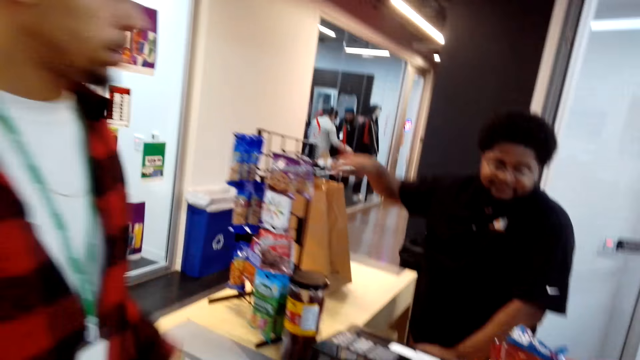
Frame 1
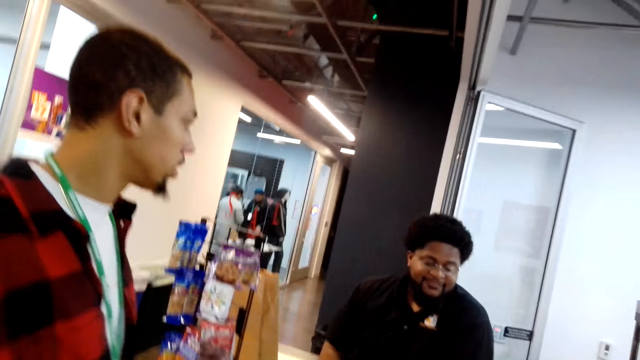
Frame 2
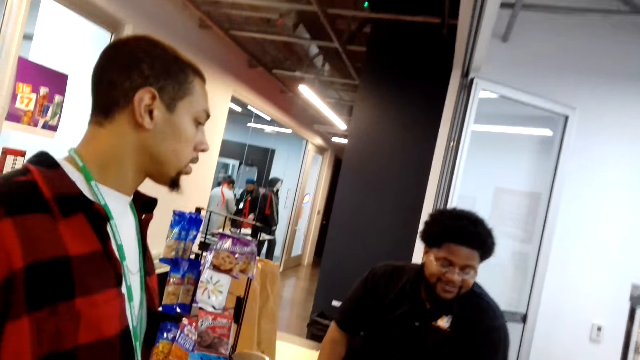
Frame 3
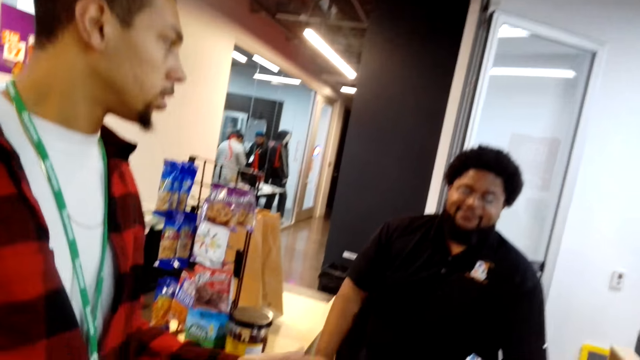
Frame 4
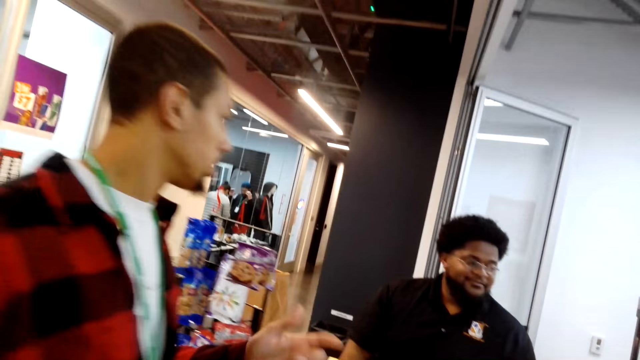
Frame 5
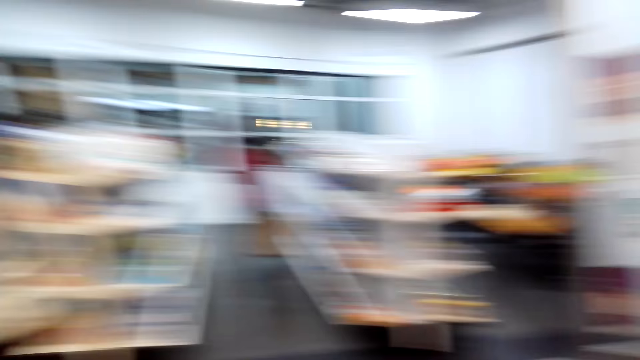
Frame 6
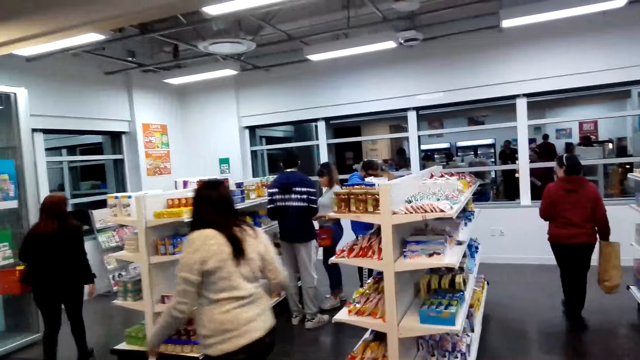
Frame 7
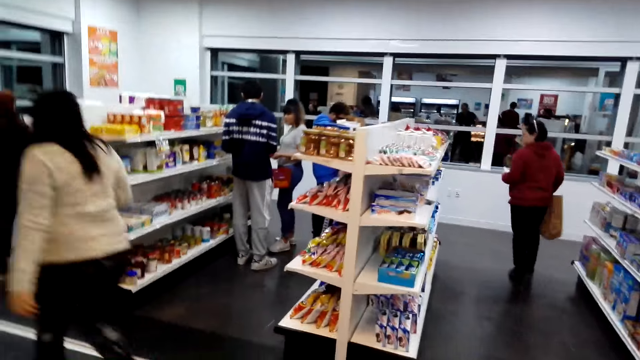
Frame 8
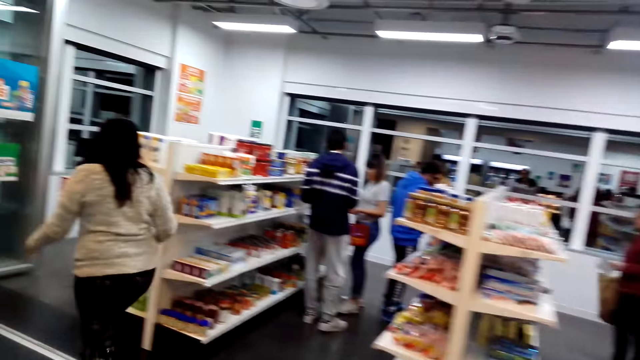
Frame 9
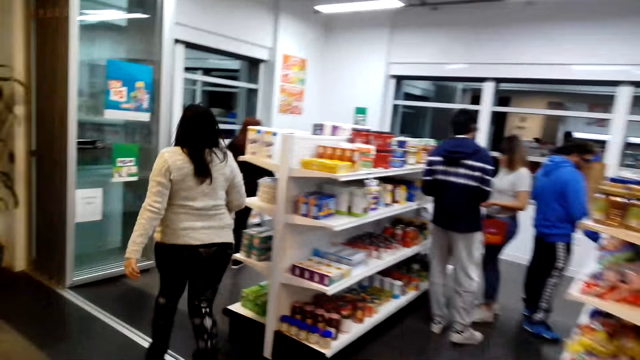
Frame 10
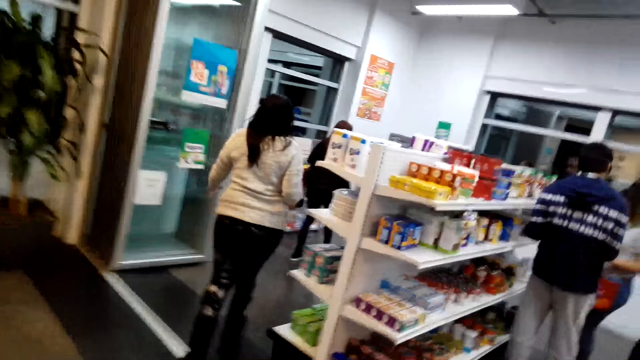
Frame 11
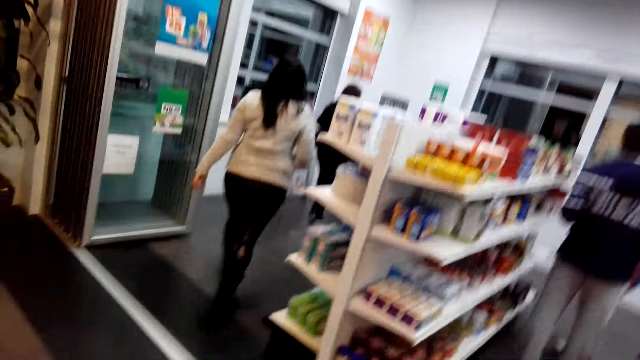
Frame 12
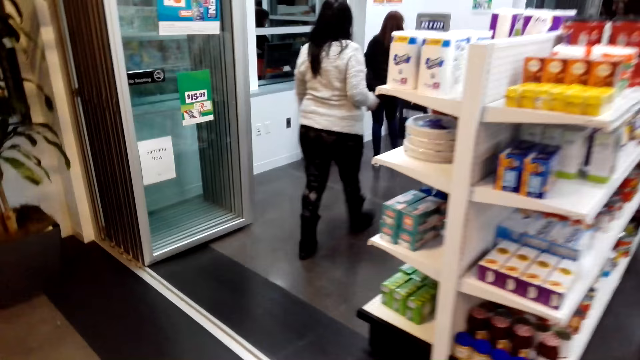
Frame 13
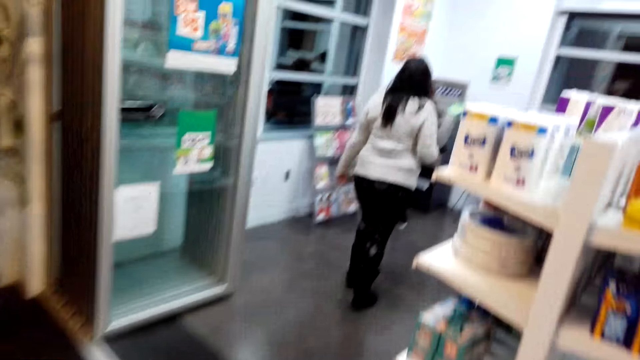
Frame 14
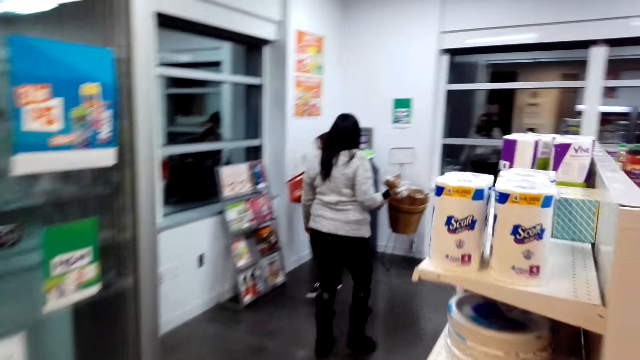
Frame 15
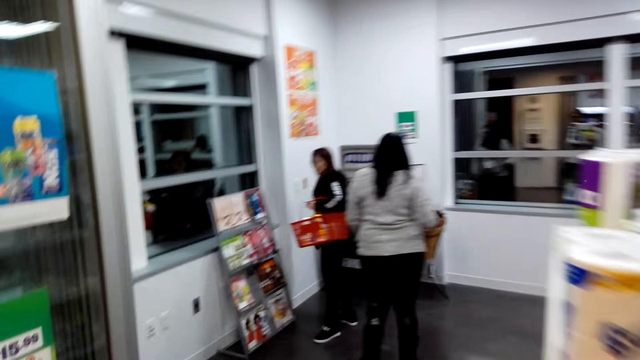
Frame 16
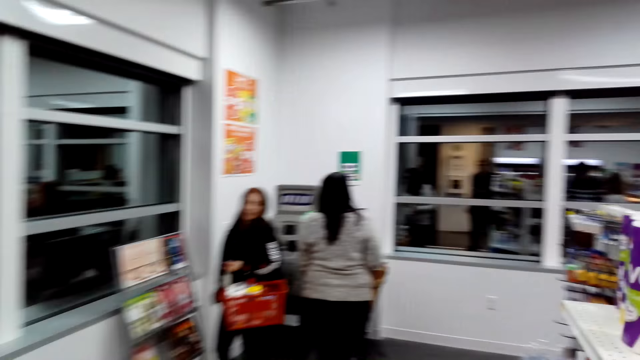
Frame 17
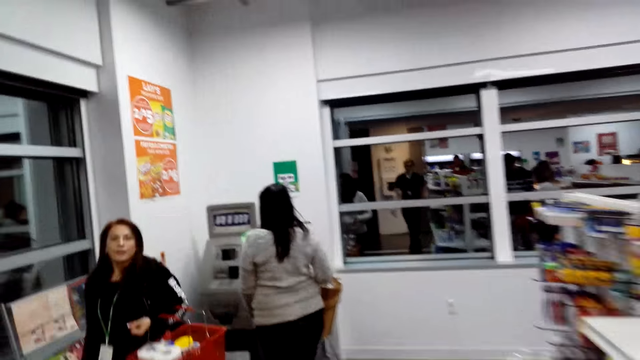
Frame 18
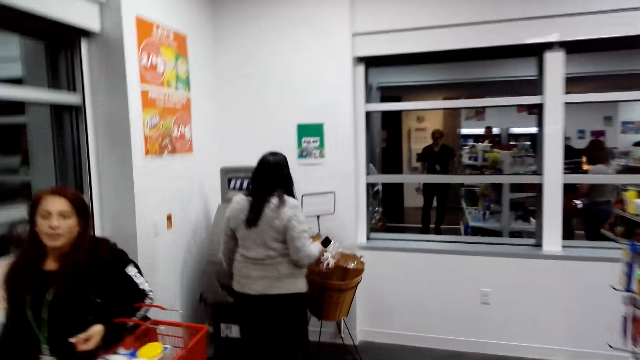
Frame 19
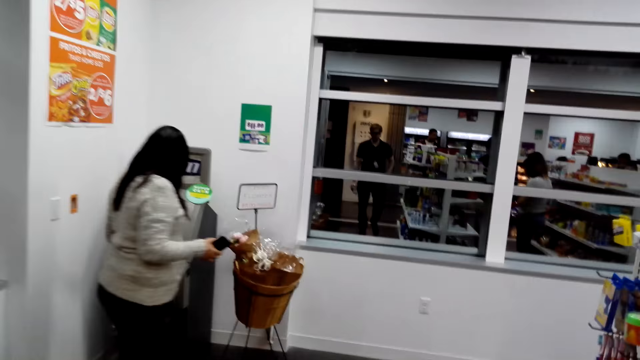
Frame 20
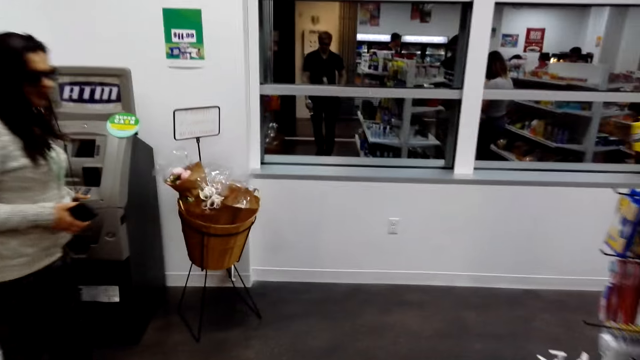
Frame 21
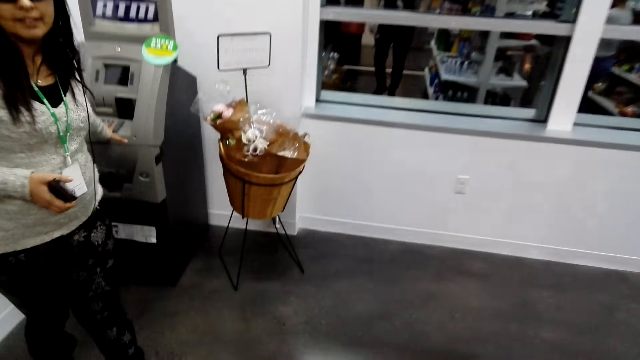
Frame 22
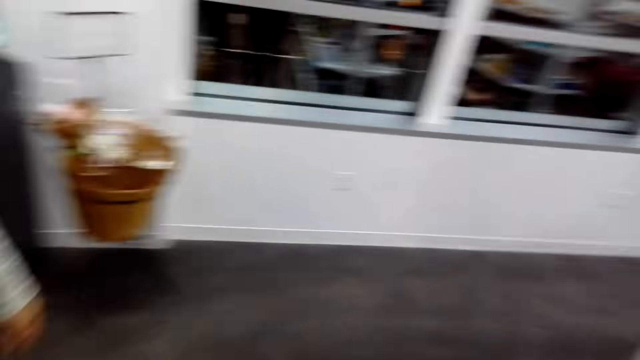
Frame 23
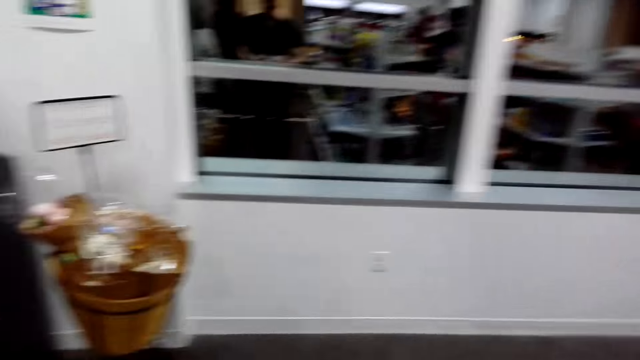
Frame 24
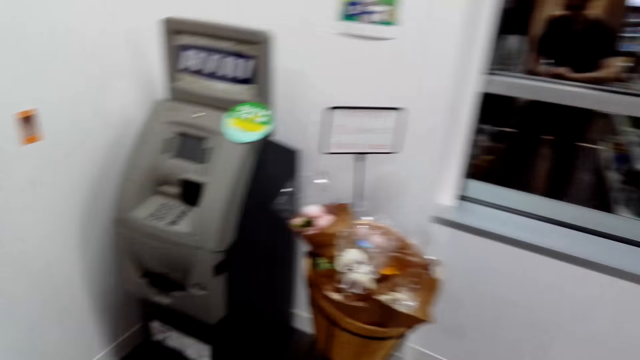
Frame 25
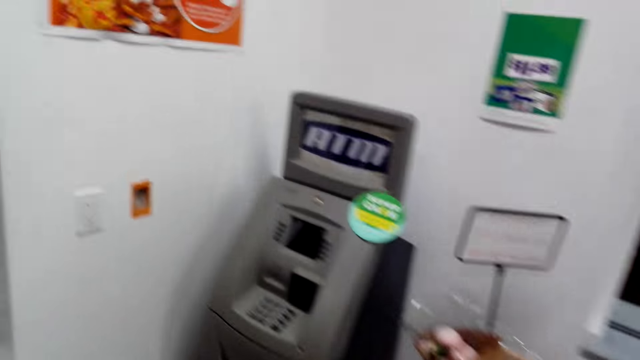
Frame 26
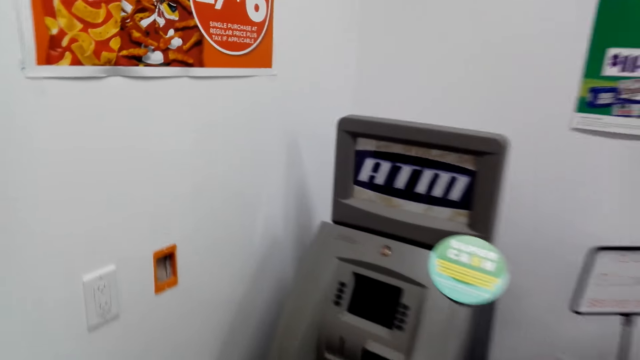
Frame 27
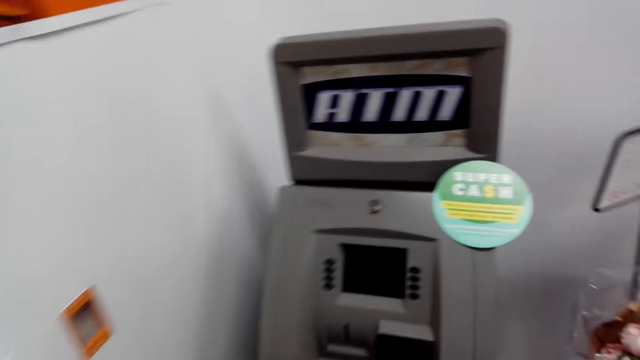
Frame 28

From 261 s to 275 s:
A person puts the packet on the desk. The camera wearer walks to the ATM. Another person walks with the packet. A third person walks to the ATM machine. A fourth person carries the basket, moves the hand to the ATM machine, and walks from the ATM machine.

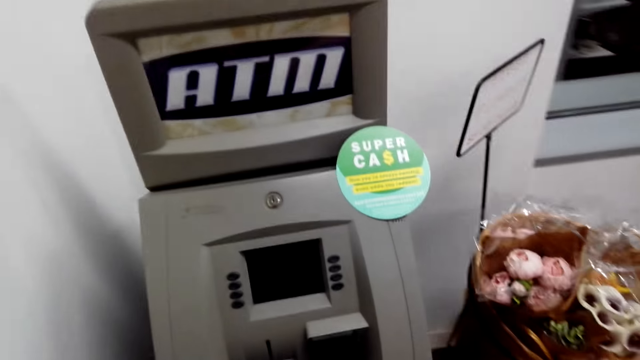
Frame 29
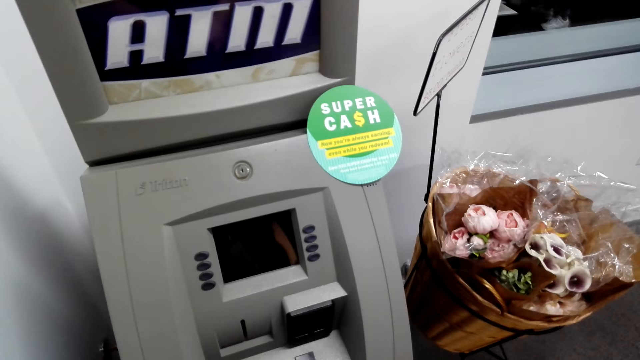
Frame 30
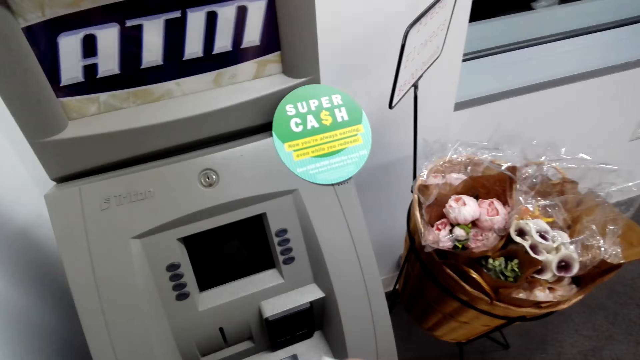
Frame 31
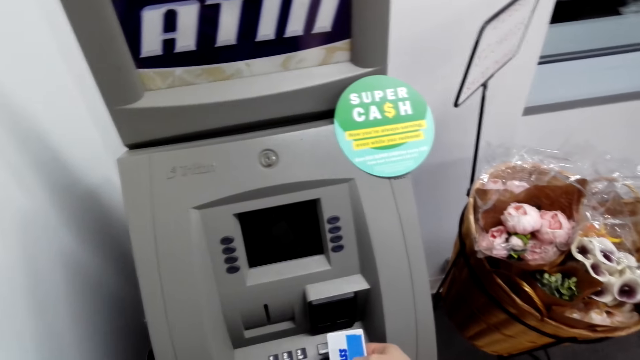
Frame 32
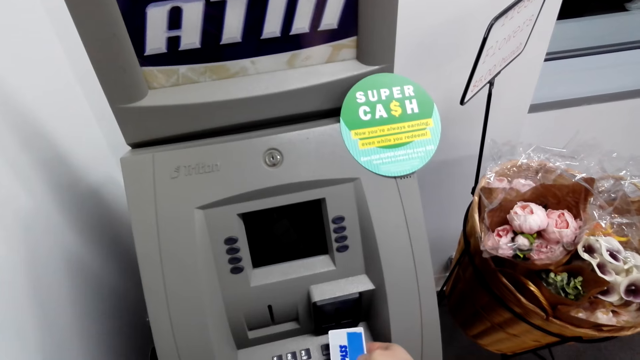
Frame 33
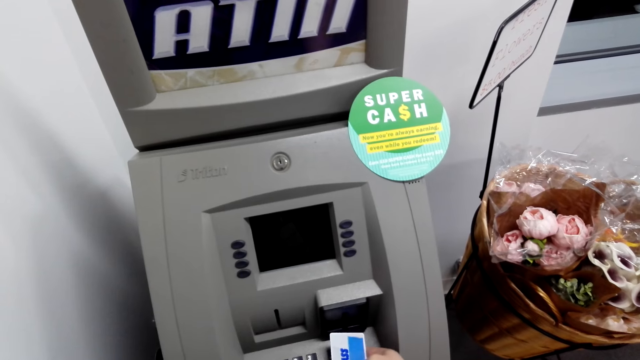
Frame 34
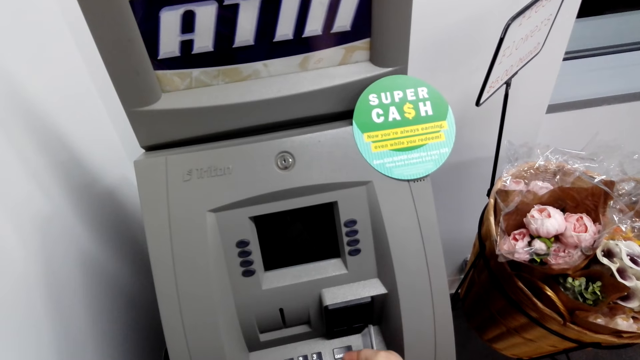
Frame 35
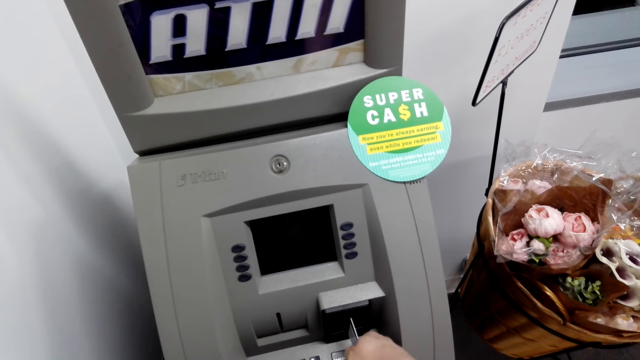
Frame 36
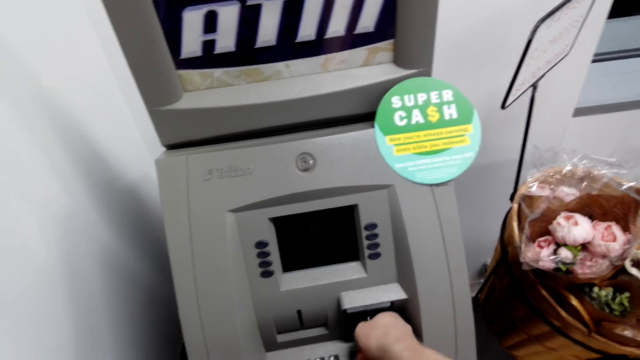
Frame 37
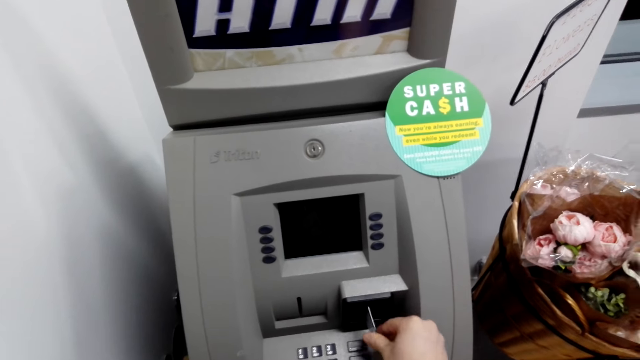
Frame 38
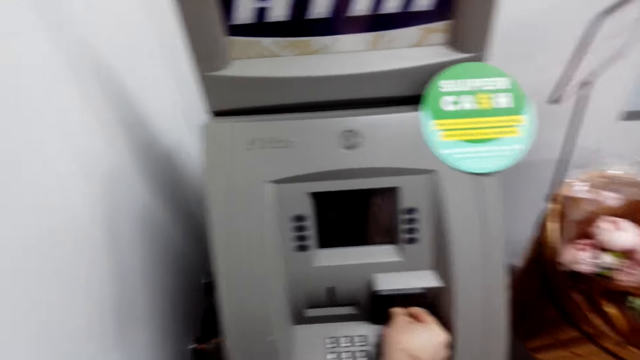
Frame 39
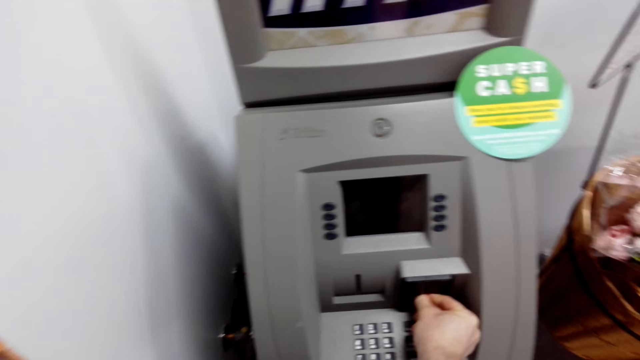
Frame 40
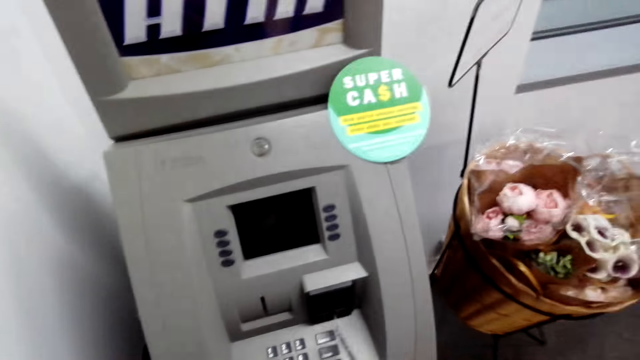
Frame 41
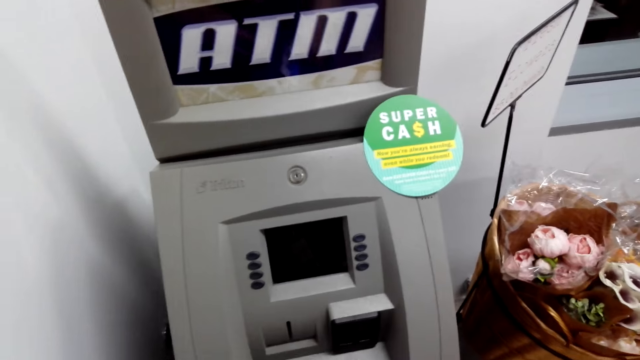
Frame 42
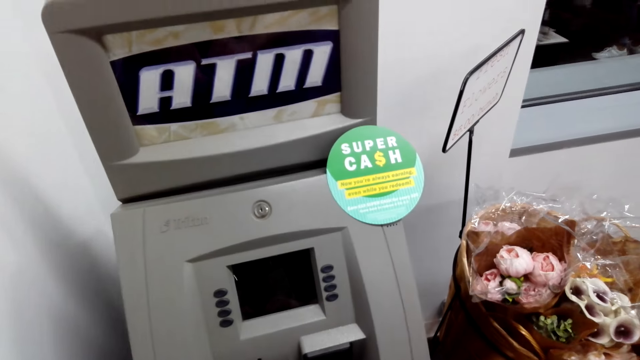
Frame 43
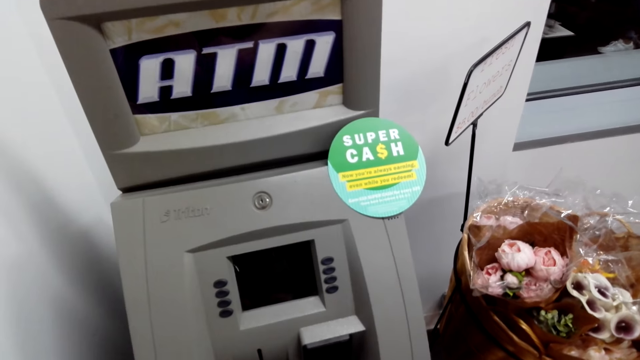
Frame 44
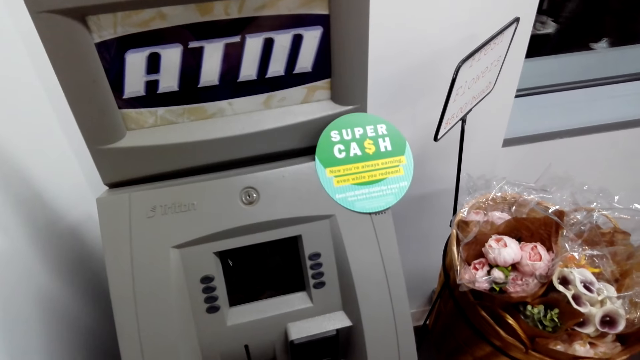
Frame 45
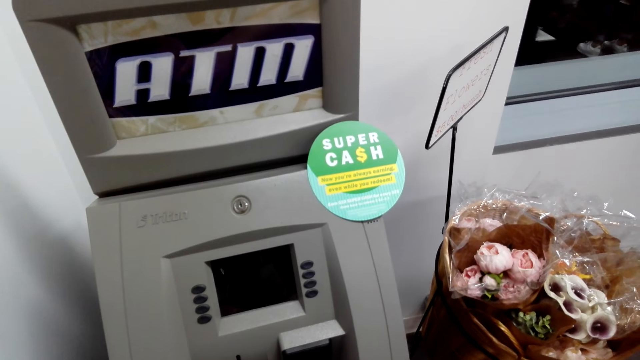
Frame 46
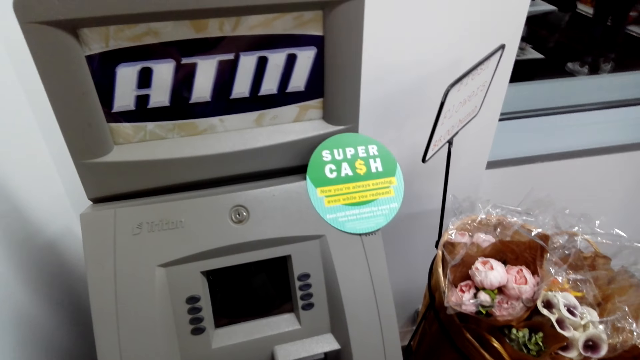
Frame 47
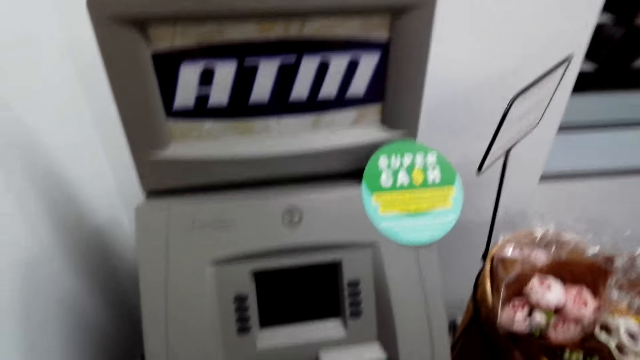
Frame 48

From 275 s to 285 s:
The camera wearer moves to the ATM machine. They insert a card in an ATM. They remove the card from the ATM machine.
